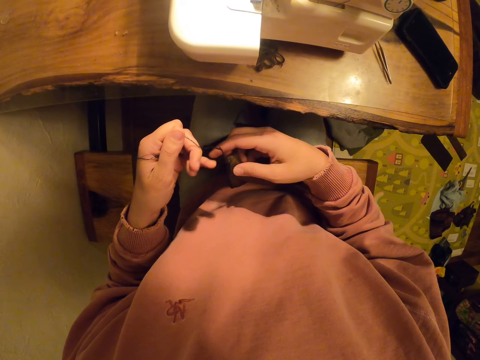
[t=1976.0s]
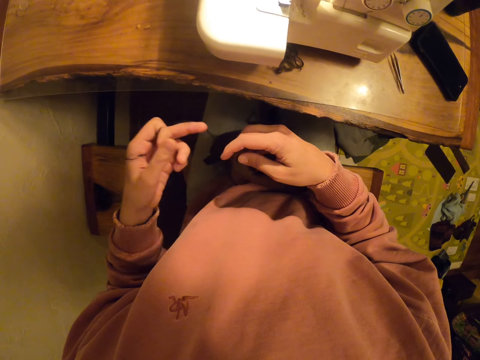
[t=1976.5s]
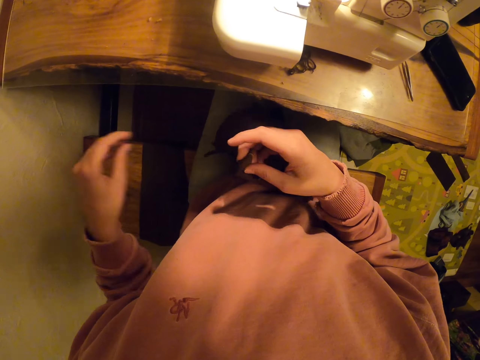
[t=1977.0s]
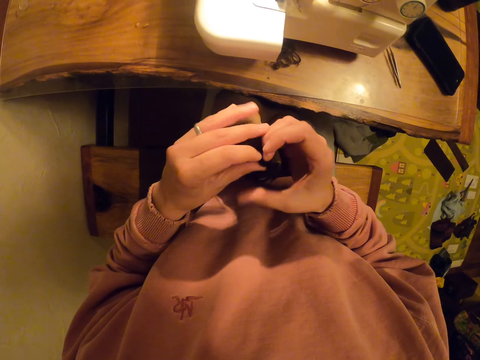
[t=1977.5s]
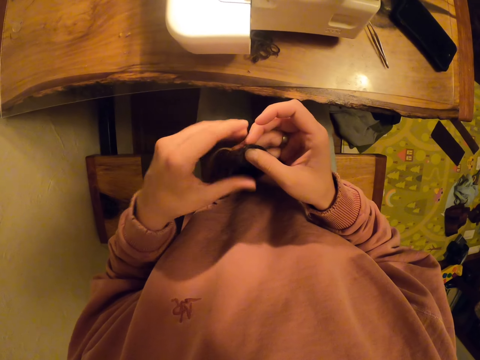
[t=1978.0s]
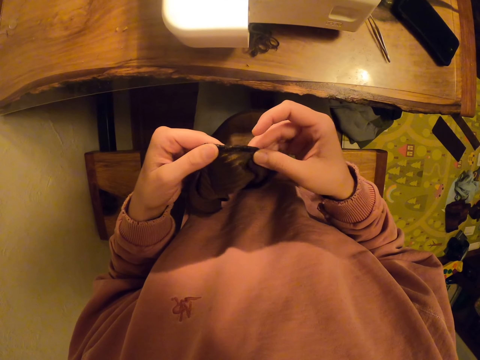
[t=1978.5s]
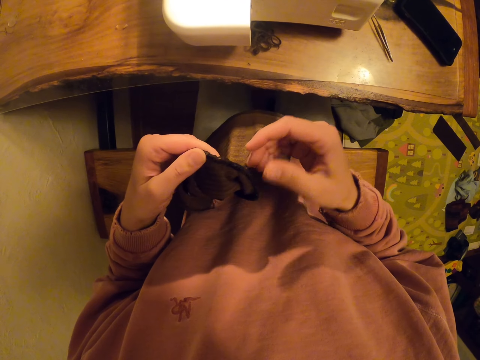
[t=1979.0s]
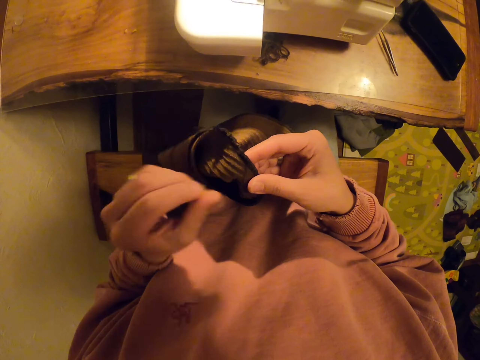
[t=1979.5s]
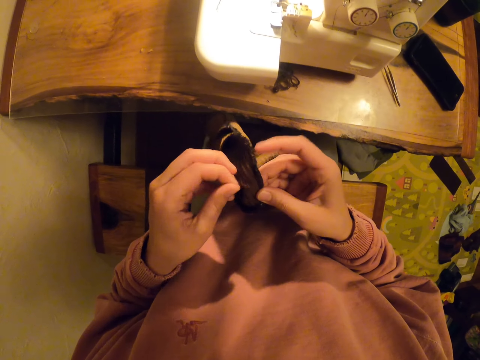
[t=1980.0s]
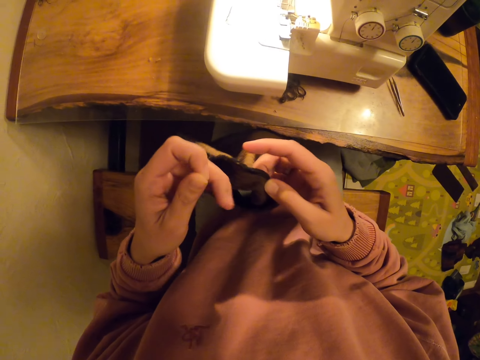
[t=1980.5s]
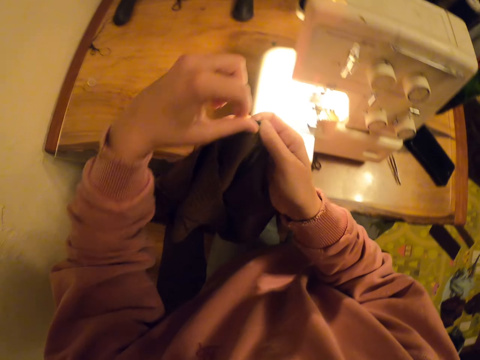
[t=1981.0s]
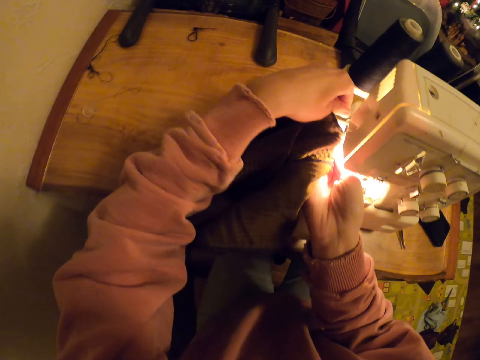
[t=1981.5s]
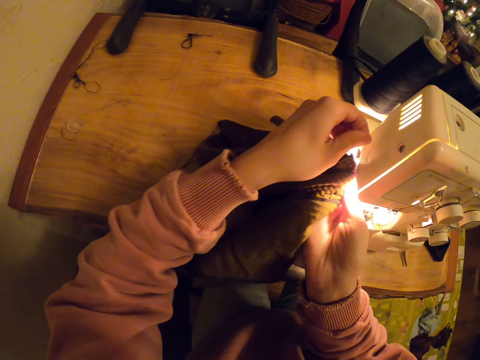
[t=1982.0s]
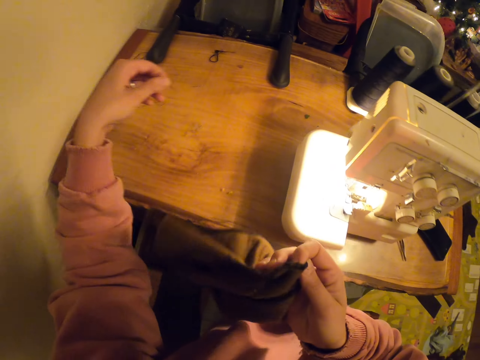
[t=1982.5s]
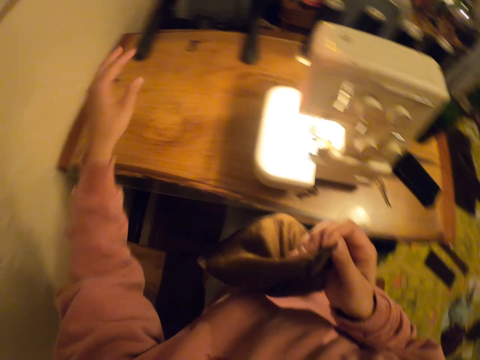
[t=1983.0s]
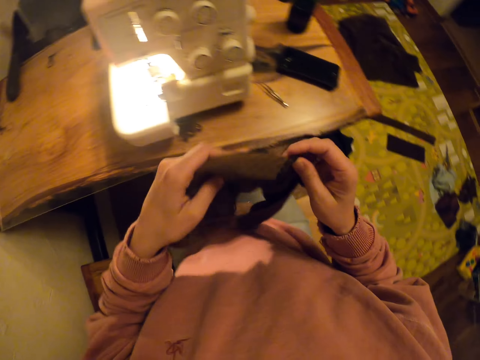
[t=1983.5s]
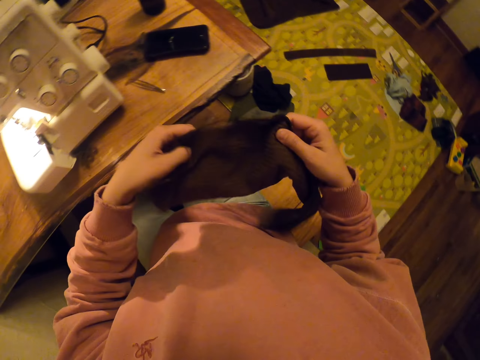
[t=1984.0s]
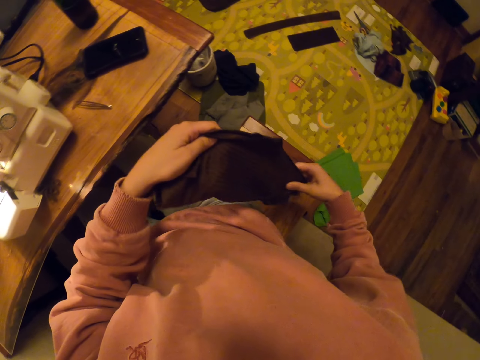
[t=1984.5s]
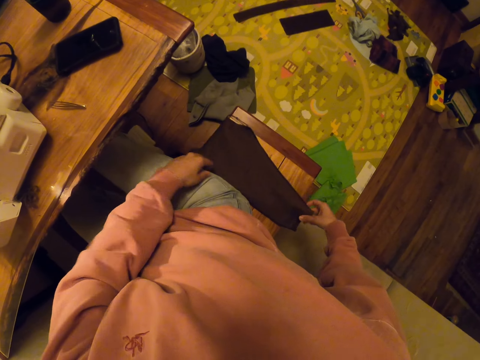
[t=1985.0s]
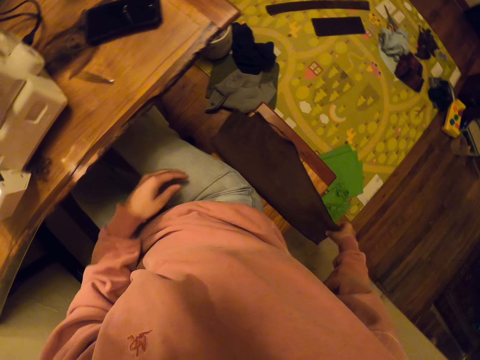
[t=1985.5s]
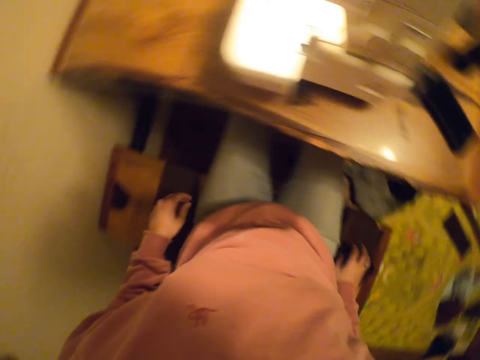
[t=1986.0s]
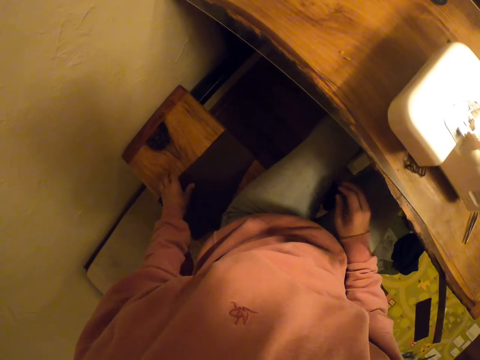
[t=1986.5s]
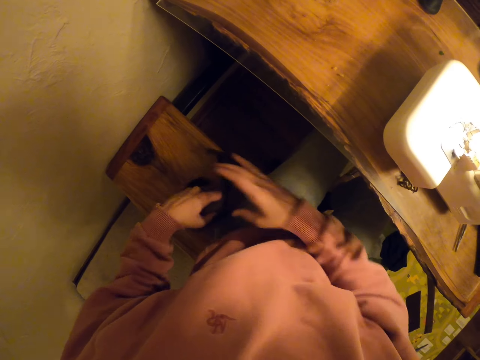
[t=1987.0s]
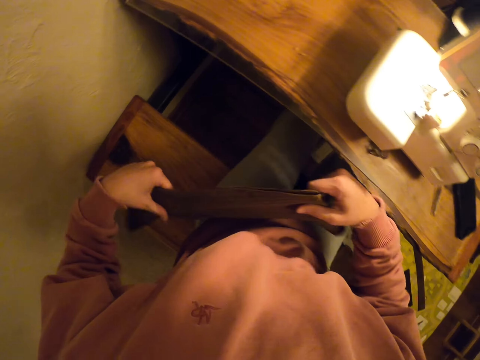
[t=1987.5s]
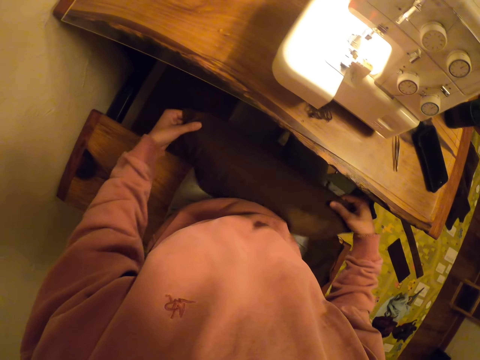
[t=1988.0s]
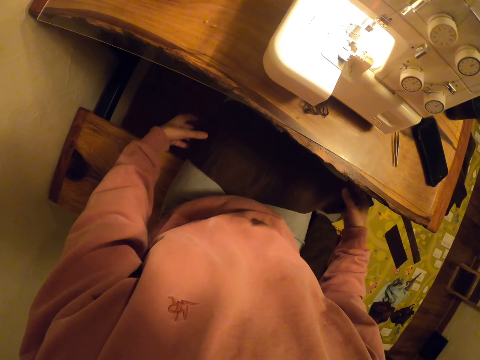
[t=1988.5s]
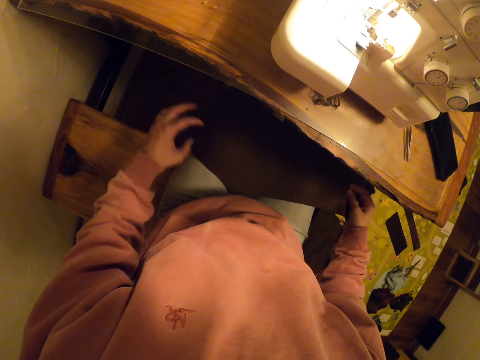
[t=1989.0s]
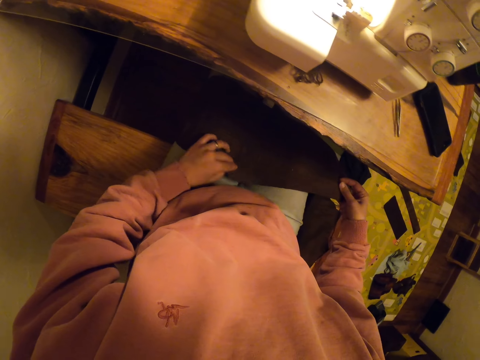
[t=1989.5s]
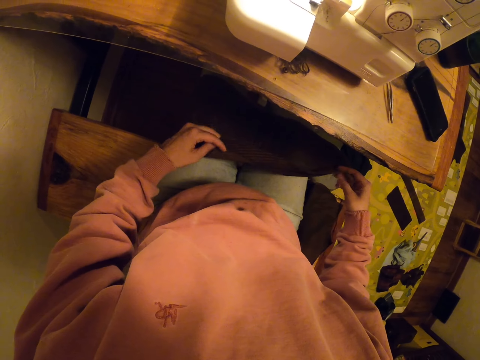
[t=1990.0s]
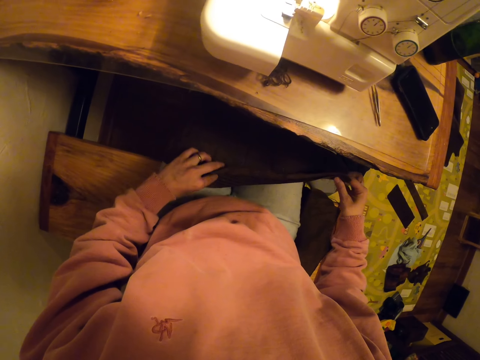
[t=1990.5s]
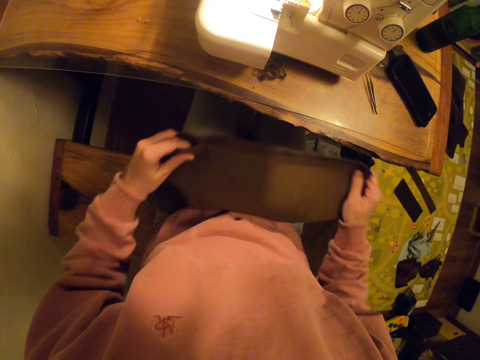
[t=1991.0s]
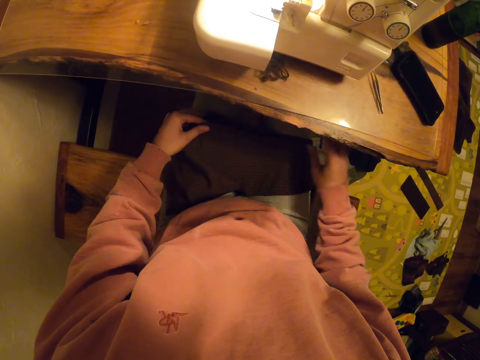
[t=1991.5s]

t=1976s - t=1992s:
The camera wearer cuts the thread and drops the thread. They place the cloth on the bench. They look aside. They pick up another piece of cloth. They stretch the piece of cloth and align the cloth.

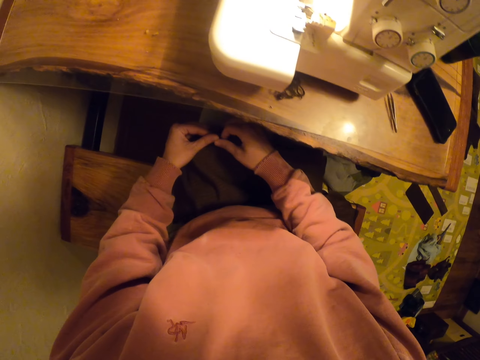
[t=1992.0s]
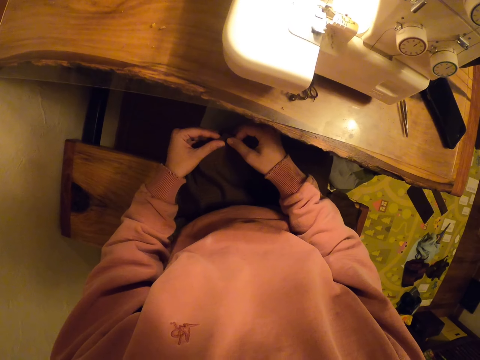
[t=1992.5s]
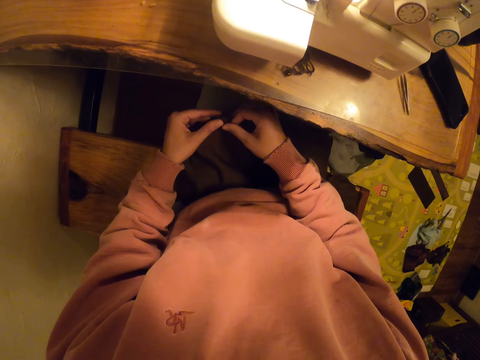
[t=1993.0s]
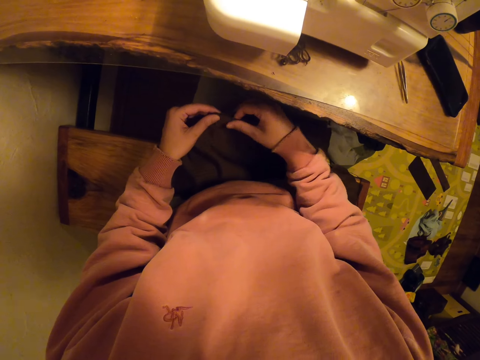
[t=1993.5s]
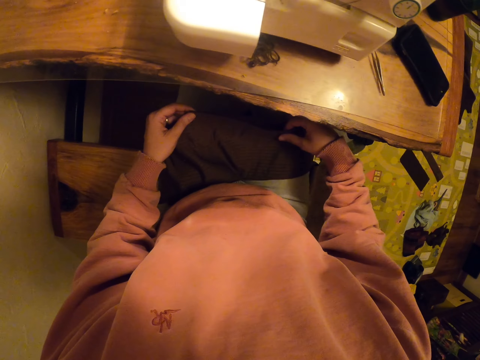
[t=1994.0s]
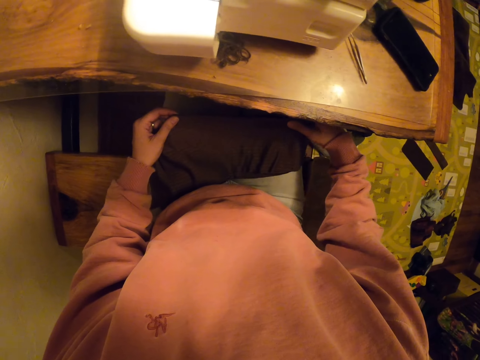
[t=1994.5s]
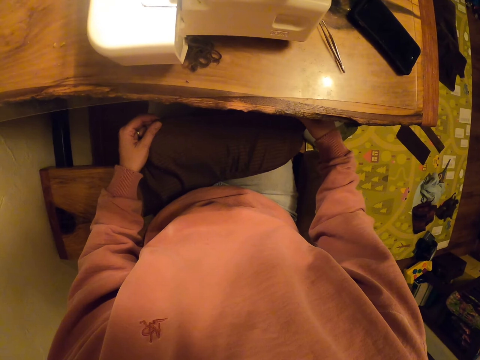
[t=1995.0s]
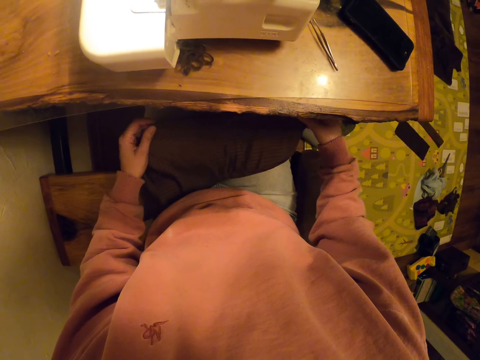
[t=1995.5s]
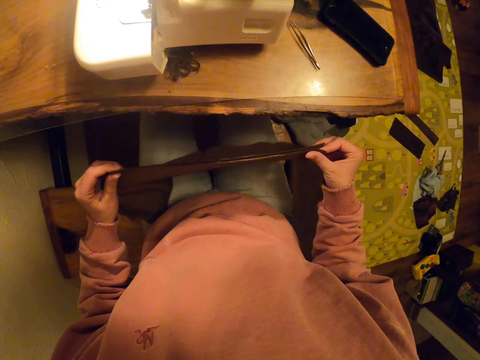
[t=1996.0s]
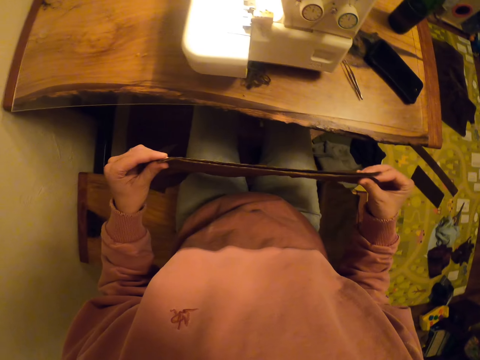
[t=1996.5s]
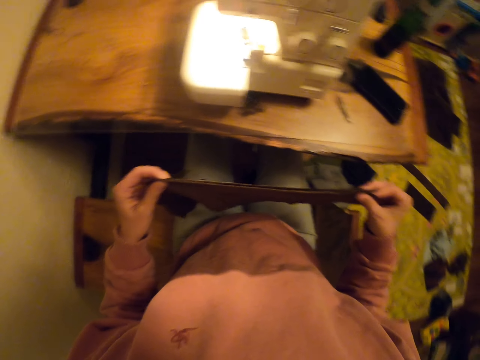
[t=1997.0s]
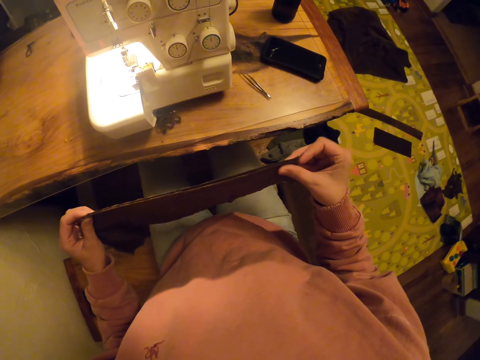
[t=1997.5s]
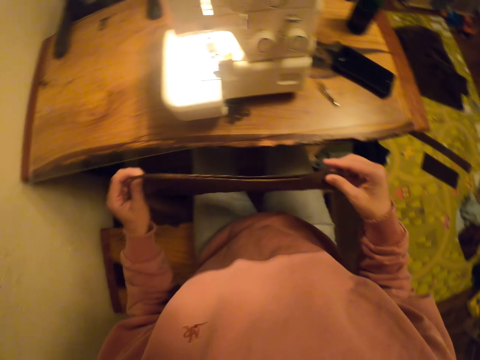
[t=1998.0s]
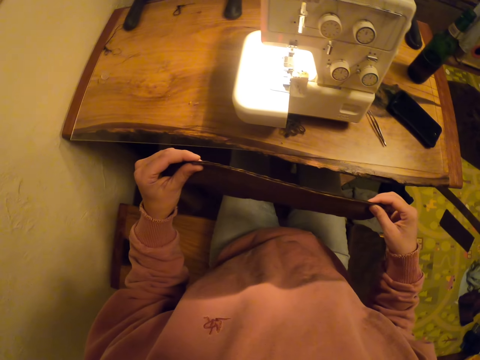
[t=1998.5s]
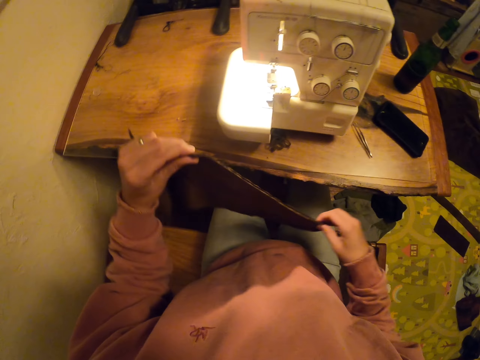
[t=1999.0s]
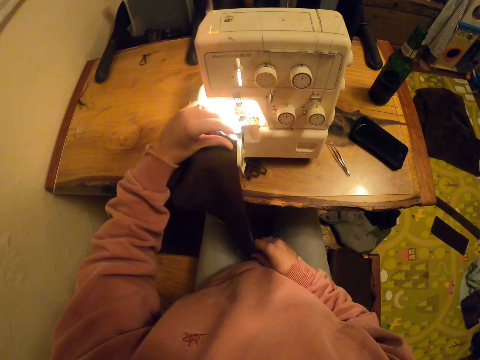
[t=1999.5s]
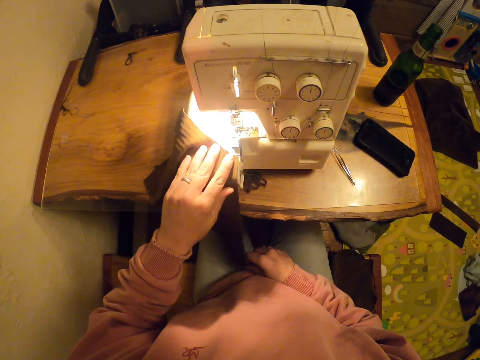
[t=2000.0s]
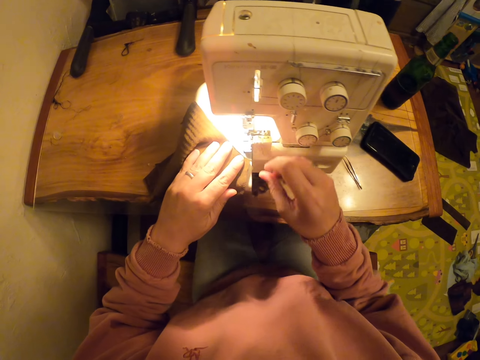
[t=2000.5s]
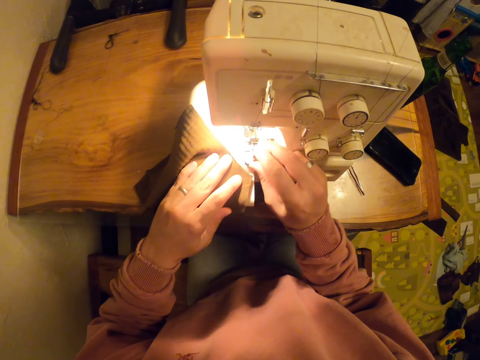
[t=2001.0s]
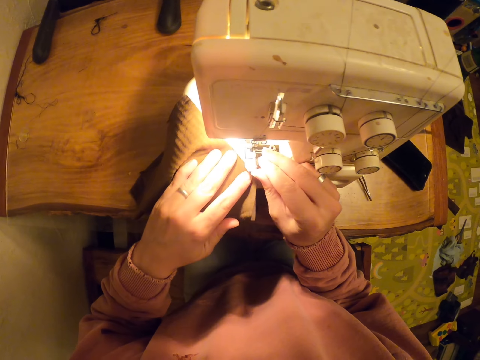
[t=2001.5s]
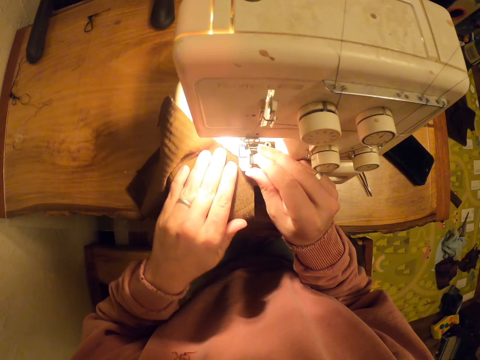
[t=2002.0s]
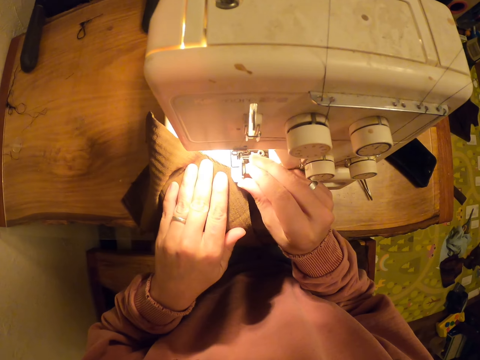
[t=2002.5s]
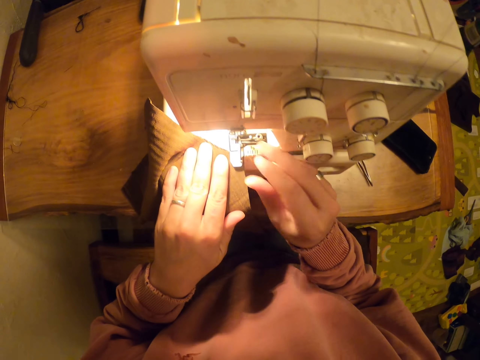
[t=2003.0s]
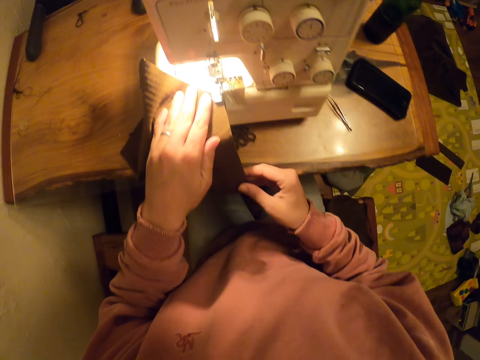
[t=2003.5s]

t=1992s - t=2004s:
The camera wearer places the piece of cloth on the sewing machine. They sew the cloth.
